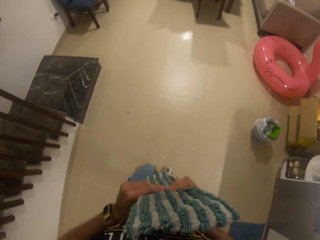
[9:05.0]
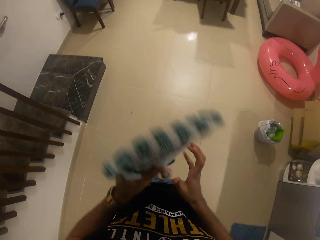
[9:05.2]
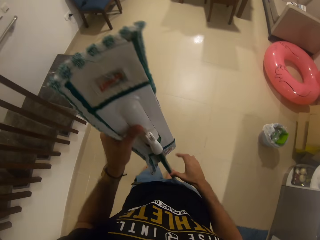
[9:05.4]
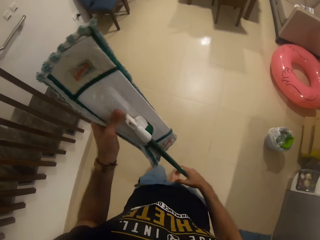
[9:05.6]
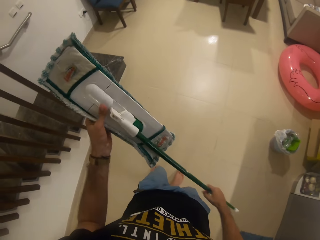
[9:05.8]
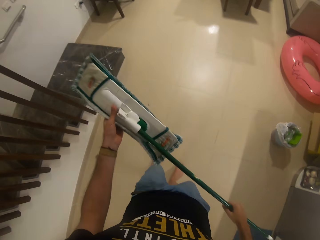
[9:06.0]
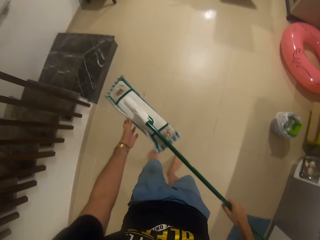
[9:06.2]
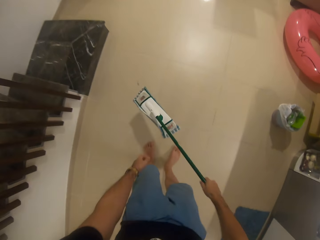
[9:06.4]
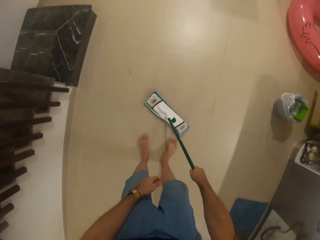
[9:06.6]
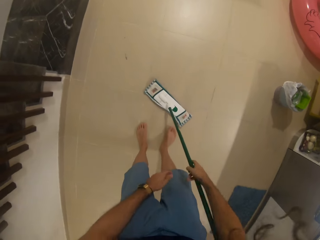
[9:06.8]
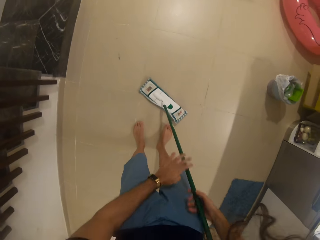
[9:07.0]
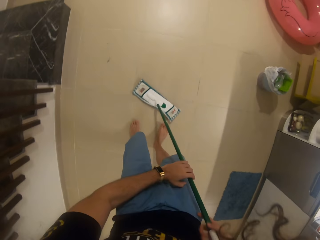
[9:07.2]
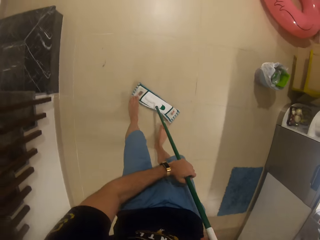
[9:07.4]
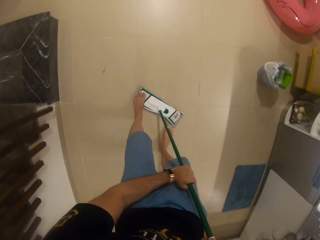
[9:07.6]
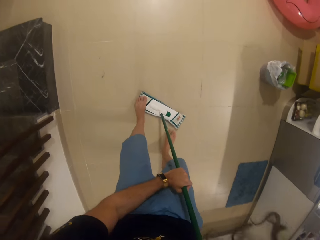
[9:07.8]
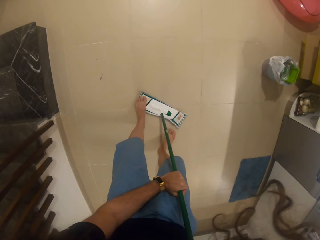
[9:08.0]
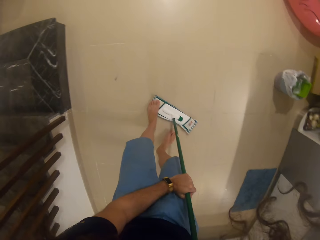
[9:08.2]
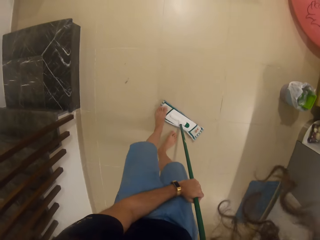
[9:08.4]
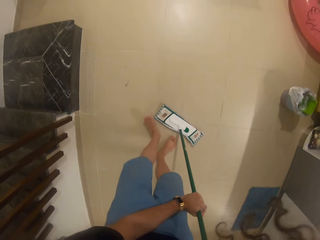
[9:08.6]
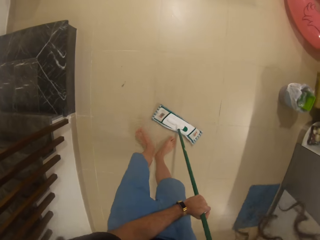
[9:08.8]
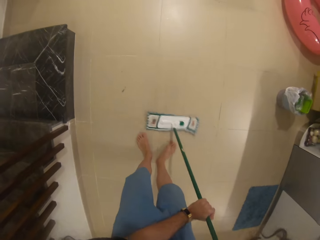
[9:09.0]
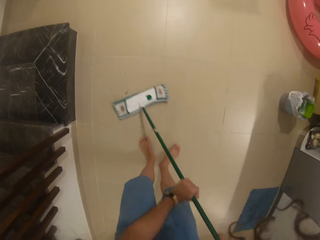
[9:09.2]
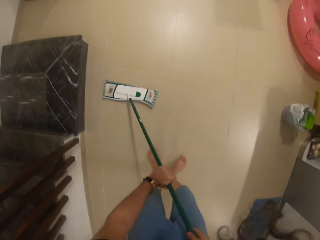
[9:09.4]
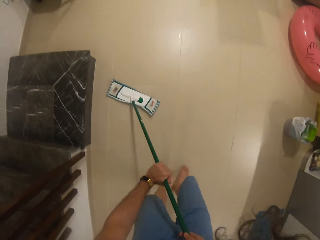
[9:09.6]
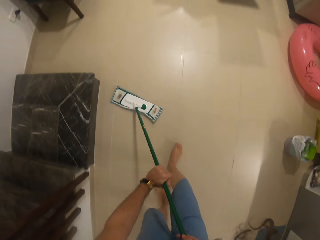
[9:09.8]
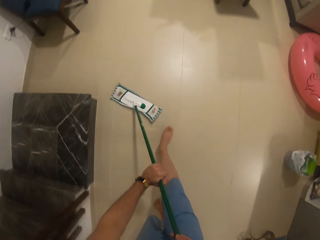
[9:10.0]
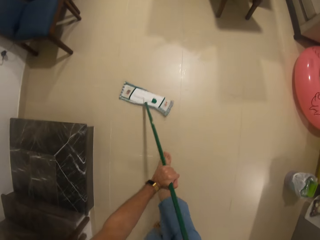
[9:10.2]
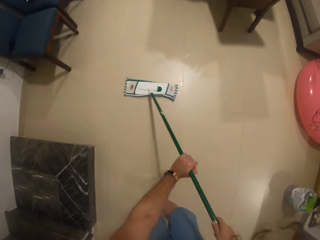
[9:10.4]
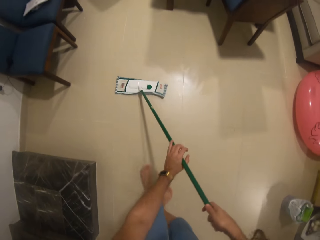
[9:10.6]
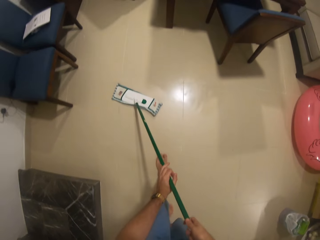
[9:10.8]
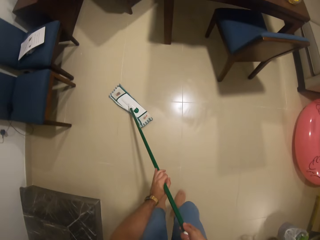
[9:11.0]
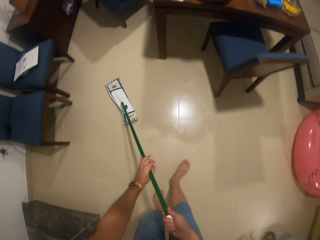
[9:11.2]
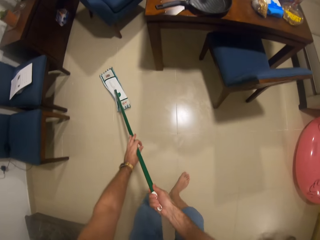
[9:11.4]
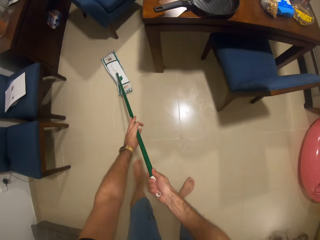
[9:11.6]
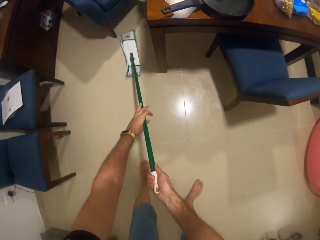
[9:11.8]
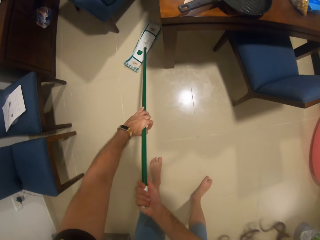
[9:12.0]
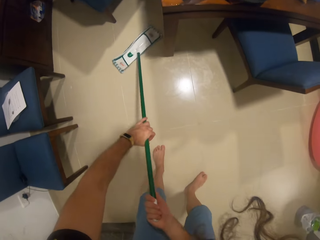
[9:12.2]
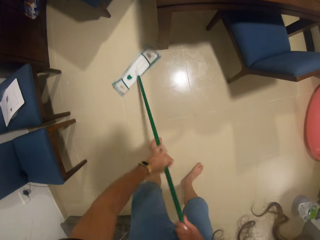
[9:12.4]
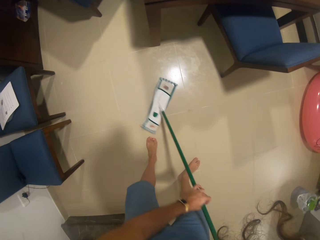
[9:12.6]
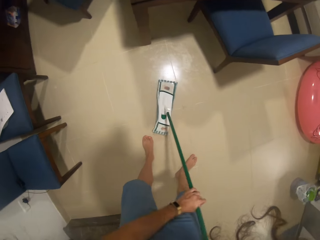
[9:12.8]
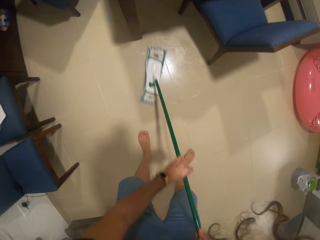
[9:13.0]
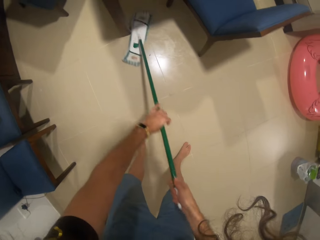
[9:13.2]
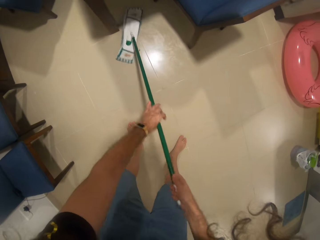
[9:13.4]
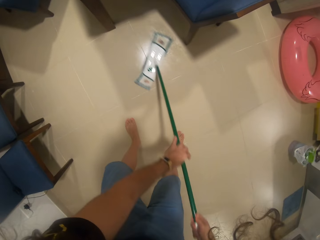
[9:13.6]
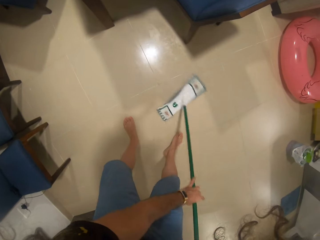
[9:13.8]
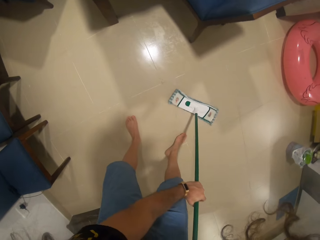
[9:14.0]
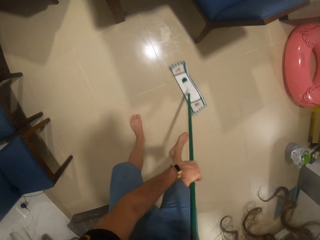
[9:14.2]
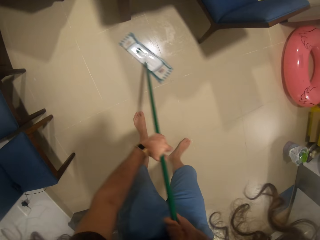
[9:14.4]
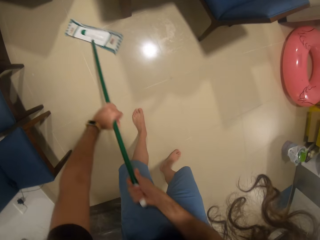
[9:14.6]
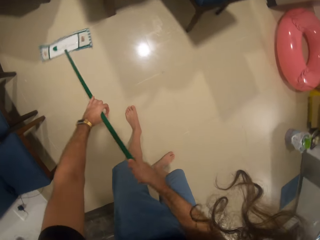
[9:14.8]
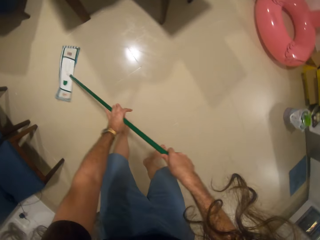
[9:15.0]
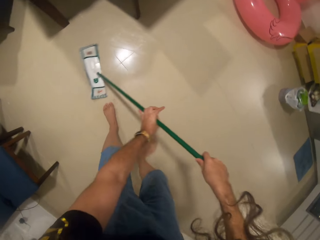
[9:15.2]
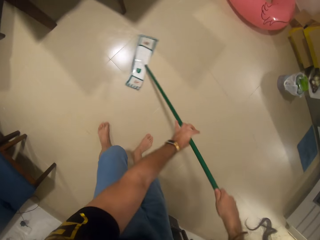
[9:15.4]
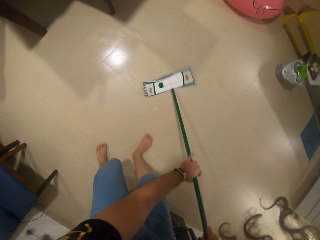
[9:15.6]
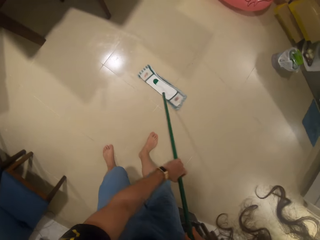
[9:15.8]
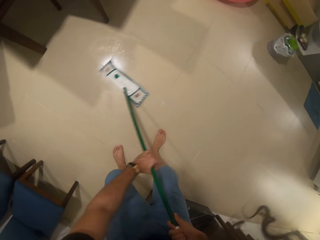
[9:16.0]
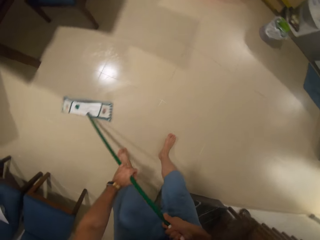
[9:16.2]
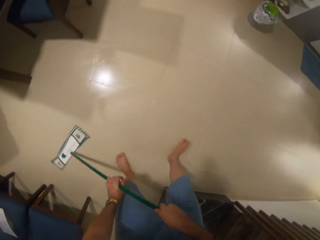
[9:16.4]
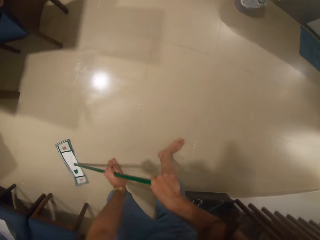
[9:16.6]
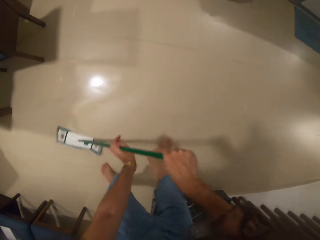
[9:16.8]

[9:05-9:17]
The camera wearer mops the house with the mop.

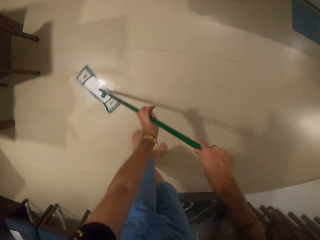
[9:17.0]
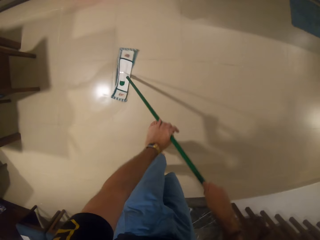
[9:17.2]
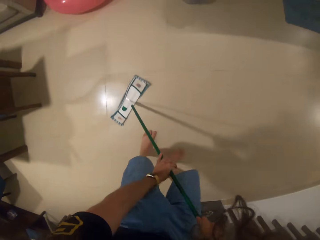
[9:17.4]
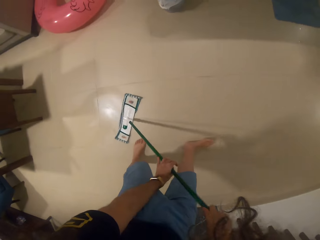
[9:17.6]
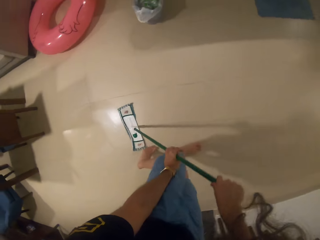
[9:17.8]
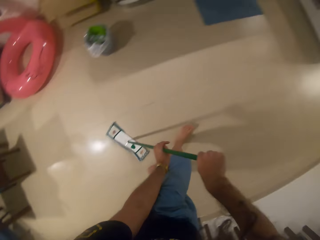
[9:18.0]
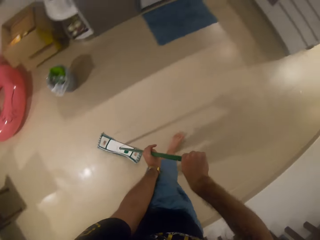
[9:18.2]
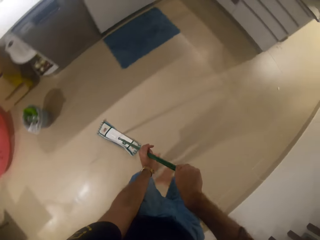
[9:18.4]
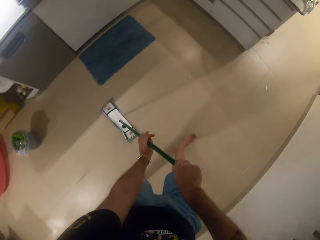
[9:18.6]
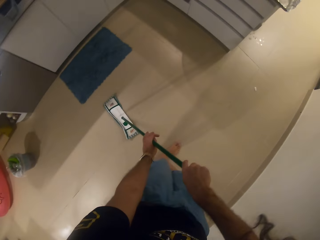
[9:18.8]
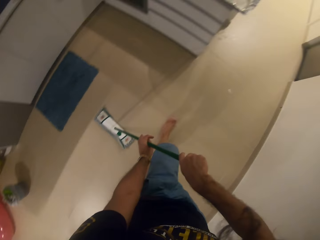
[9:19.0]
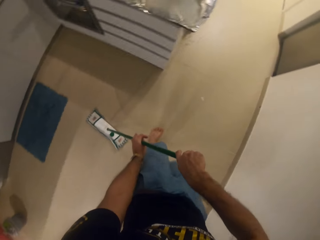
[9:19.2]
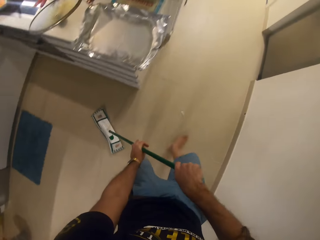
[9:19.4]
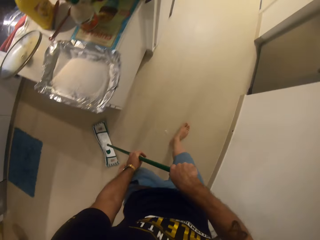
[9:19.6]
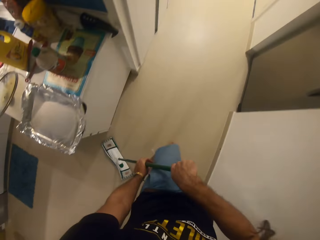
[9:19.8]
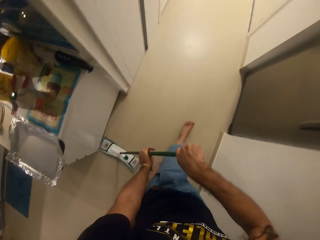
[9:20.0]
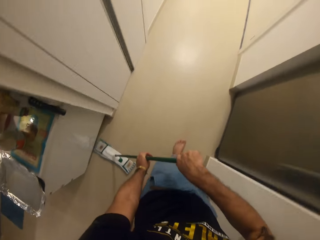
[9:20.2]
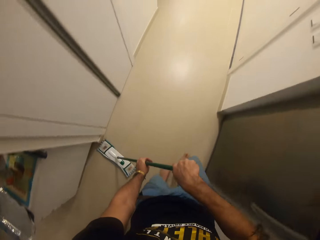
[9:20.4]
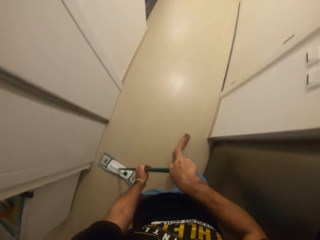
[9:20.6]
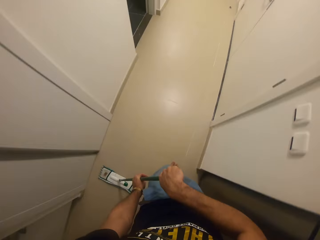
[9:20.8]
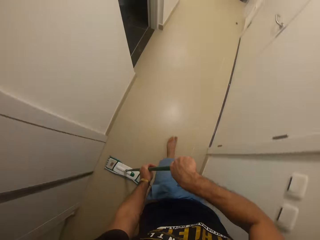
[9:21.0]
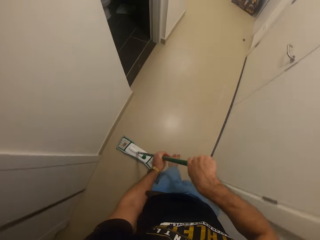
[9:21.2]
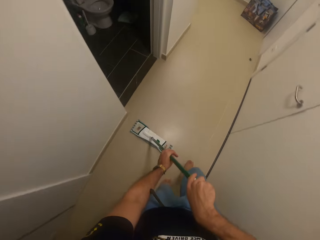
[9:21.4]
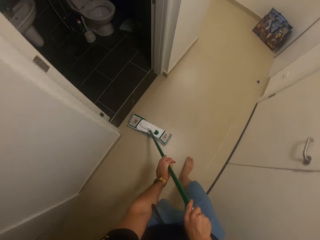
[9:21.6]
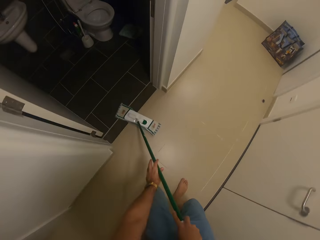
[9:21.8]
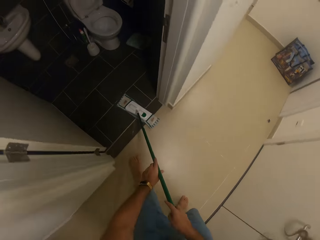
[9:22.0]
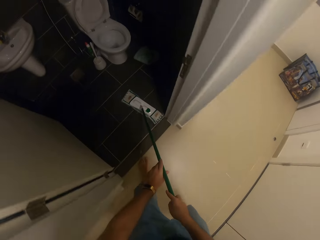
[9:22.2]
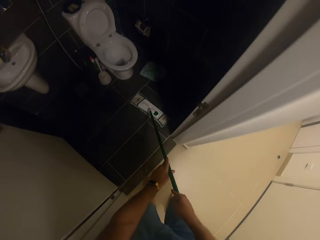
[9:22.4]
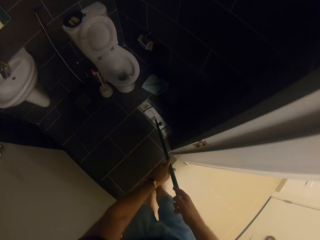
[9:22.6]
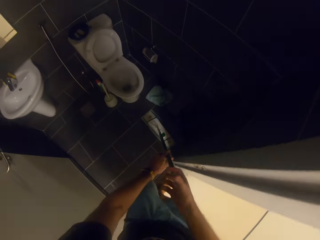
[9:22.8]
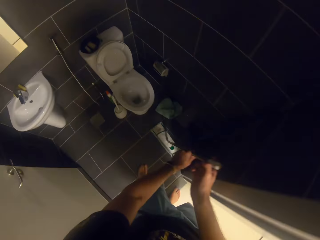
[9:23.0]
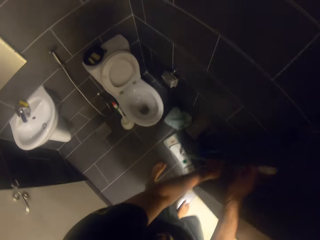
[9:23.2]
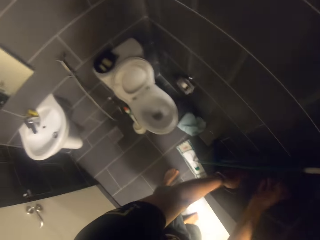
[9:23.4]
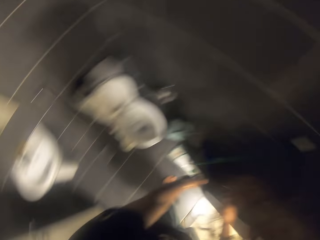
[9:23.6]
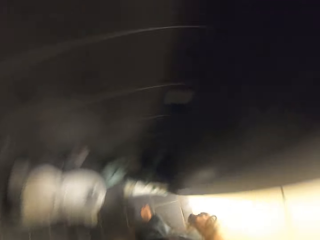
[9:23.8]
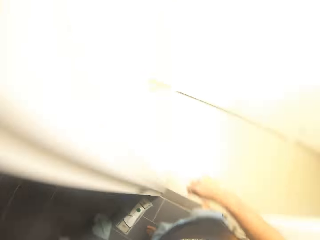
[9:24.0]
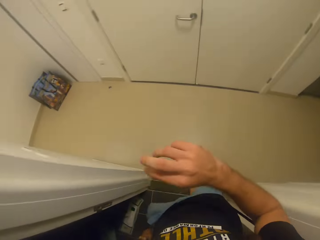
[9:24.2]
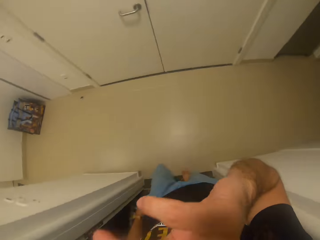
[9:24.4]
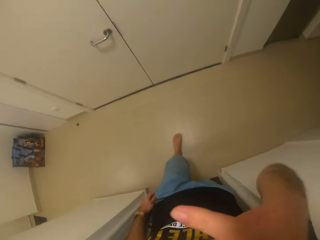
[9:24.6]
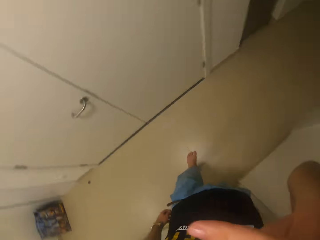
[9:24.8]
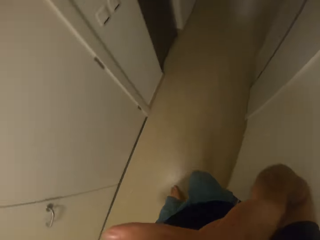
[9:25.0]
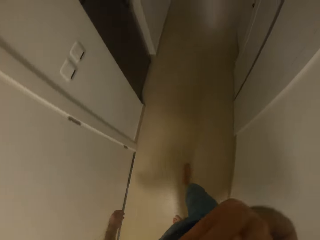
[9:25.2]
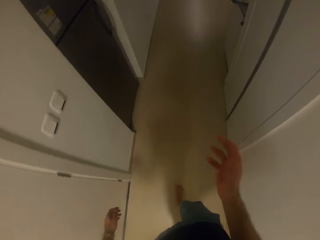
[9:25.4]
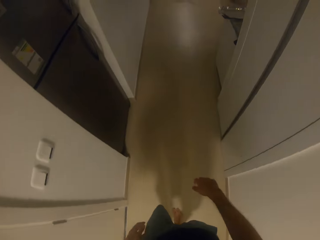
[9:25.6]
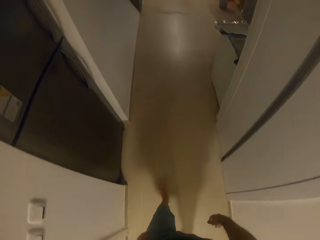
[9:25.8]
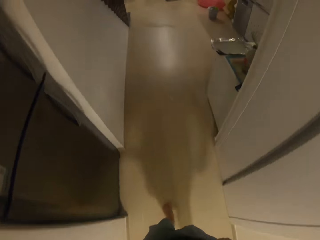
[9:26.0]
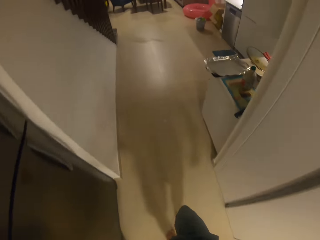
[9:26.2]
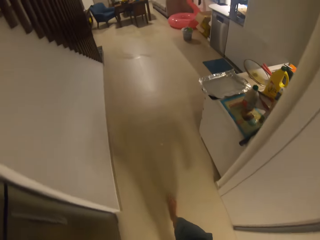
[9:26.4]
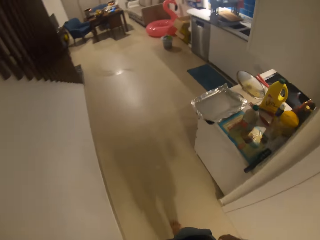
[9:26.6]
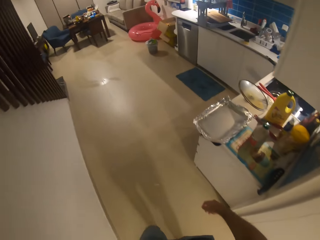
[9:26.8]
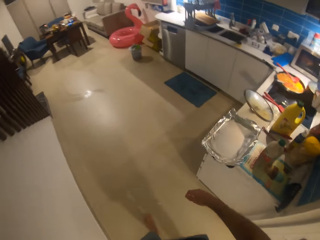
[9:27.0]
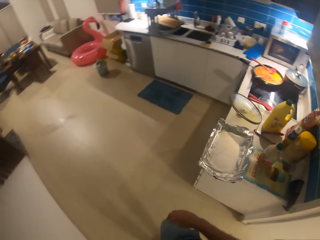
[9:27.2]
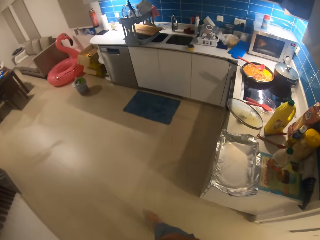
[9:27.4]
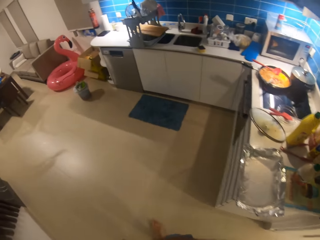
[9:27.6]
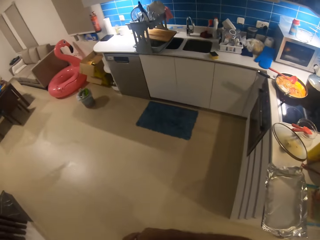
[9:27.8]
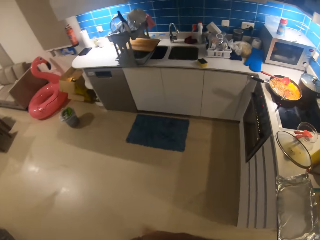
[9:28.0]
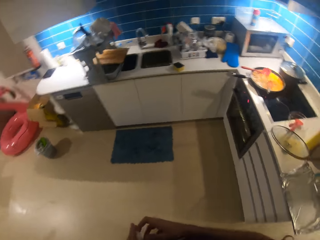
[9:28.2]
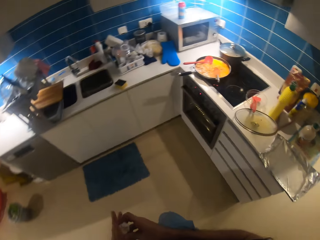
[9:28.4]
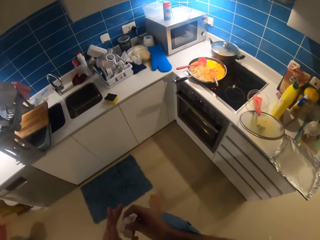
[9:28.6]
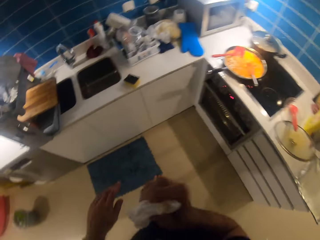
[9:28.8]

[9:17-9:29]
The camera wearer puts the mop in the toilet. He touches his face. He walks to the kitchen.
